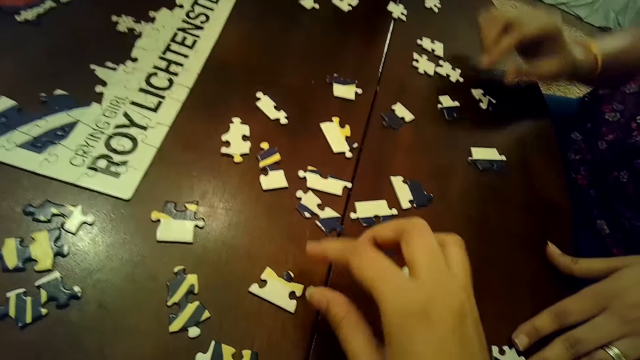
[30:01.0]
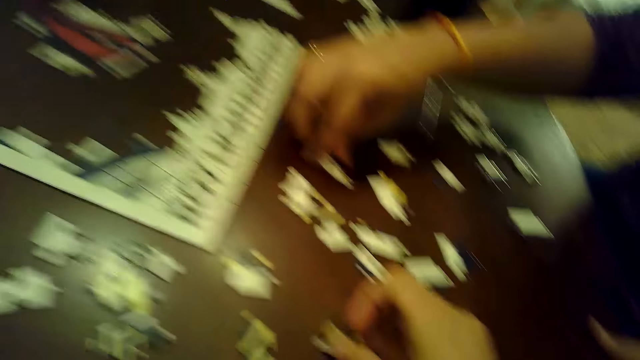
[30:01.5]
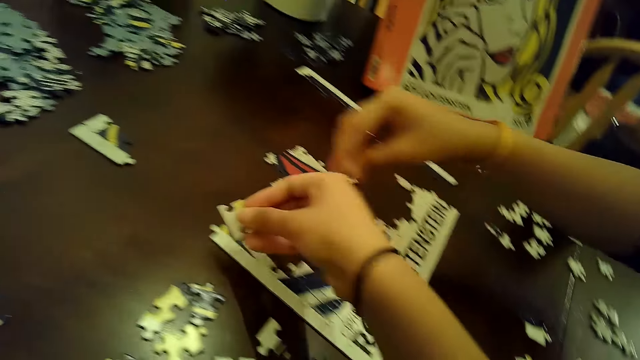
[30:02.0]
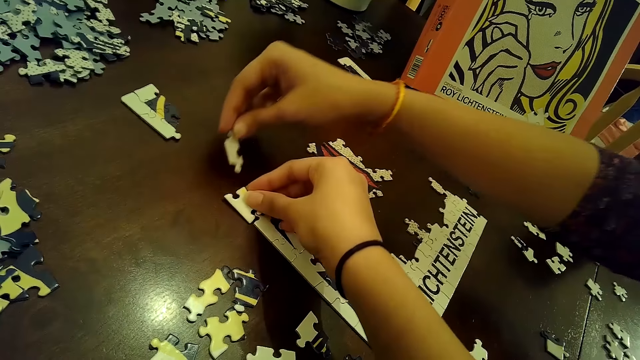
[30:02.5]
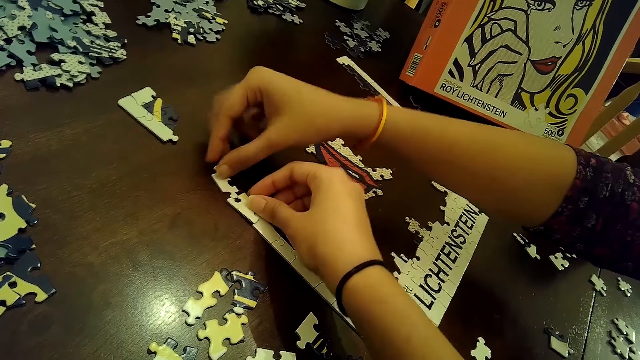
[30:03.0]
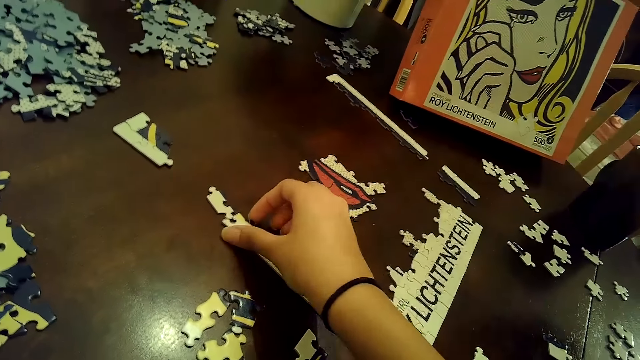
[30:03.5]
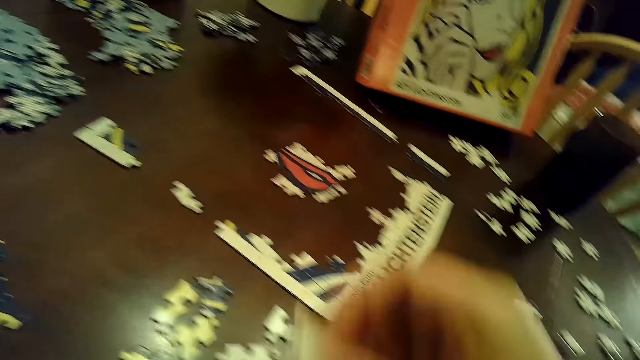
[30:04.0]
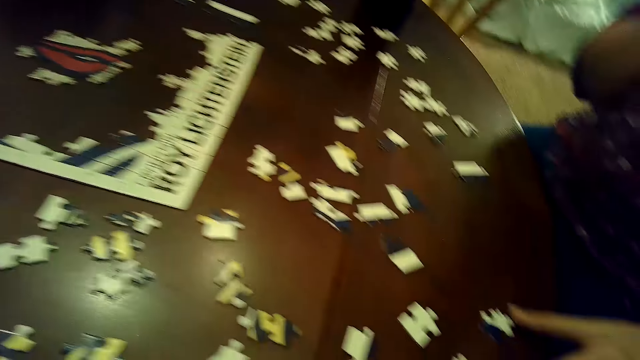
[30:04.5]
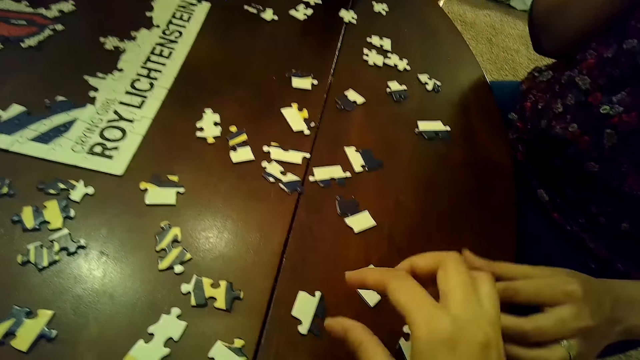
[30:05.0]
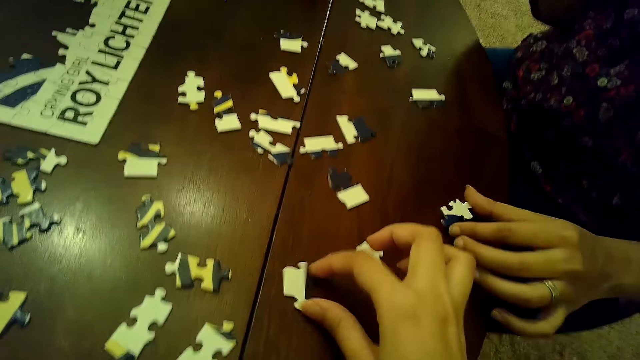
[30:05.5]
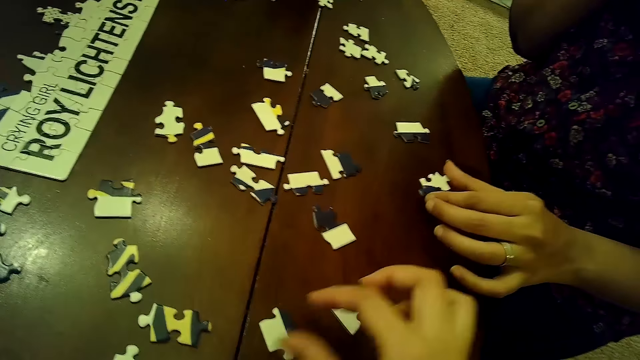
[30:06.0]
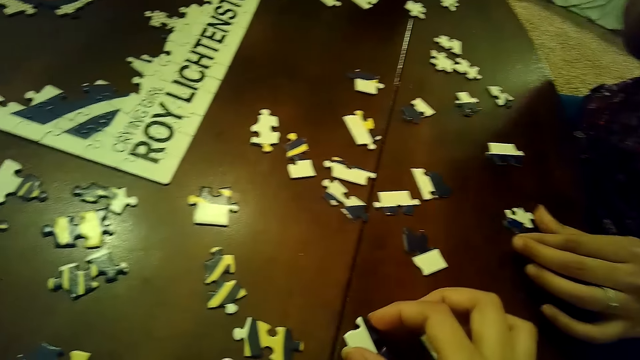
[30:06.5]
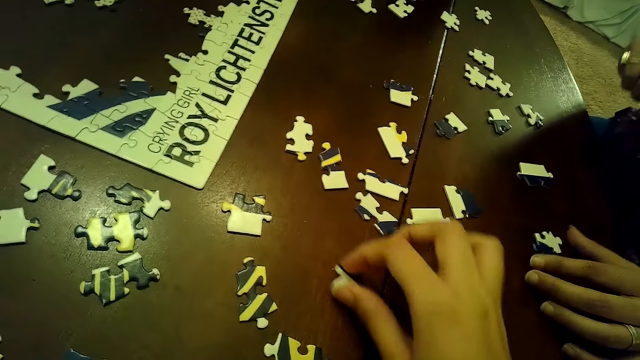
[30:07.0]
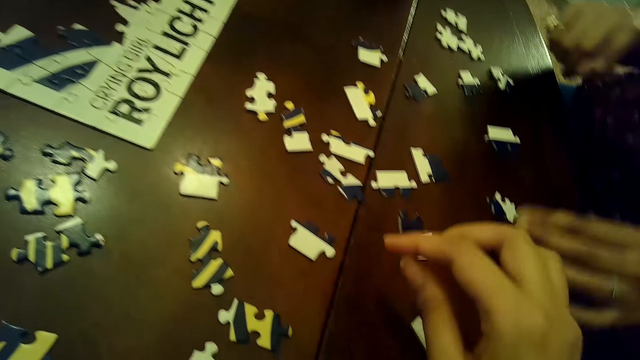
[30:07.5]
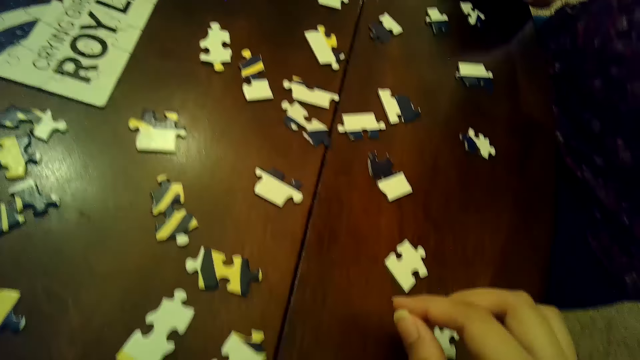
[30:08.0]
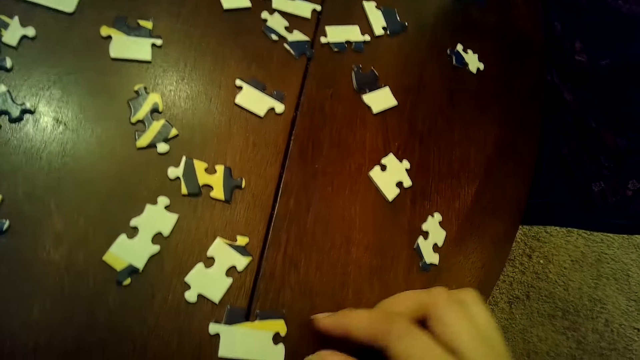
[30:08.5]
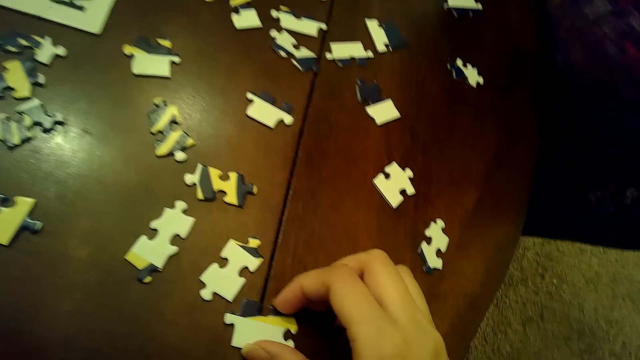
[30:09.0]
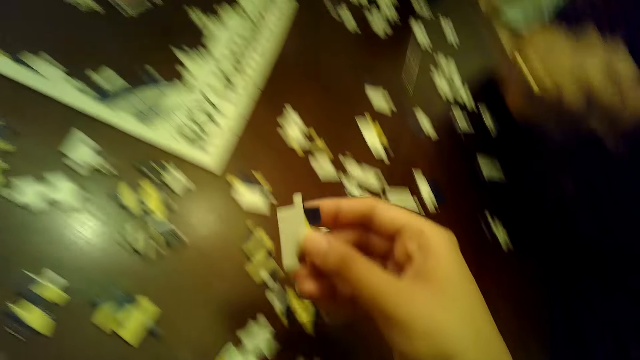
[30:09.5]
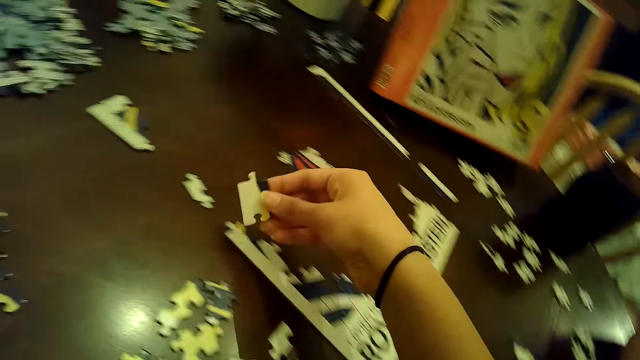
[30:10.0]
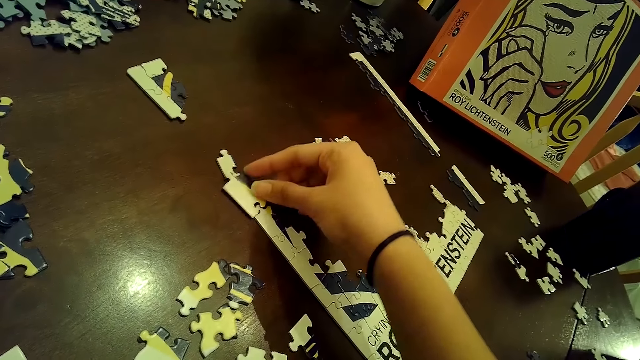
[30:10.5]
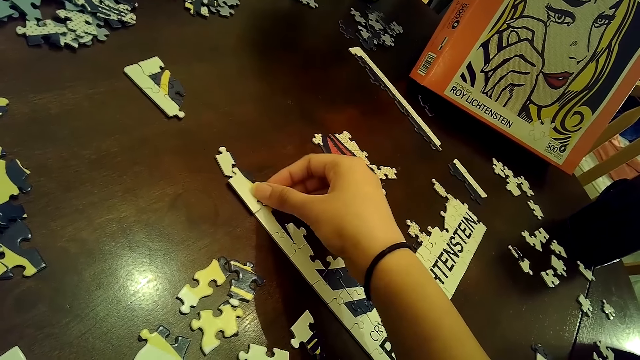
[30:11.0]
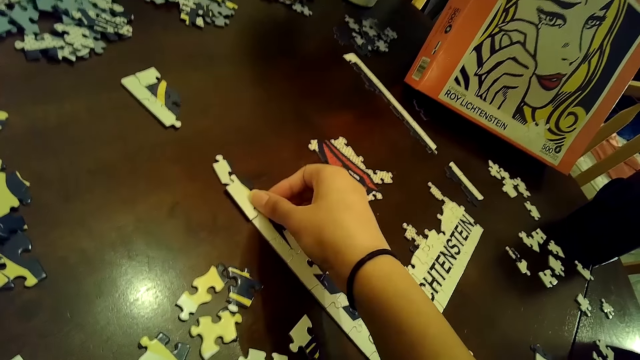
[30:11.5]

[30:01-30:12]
The camera wearer moves a puzzle piece from the table with her right hand. She picks up a puzzle piece from the table with her right hand. A woman picks up a puzzle piece from the table with her right hand. The camera wearer inserts a puzzle piece into the tile of puzzle on the table with her right hand. The woman inserts a puzzle piece into the tile of puzzle on the table with her right hand. The camera wearer removes the puzzle piece from the tile of puzzle on the table with her right hand. She puts the puzzle piece in her right hand into her left hand. The woman moves a puzzle piece on the table with her right hand. The camera wearer moves a puzzle piece from the table with her right hand. She looks at the puzzles. She picks up a puzzle piece from the table with her right hand. She inserts a puzzle piece into the tile of puzzle on the table with her right hand.

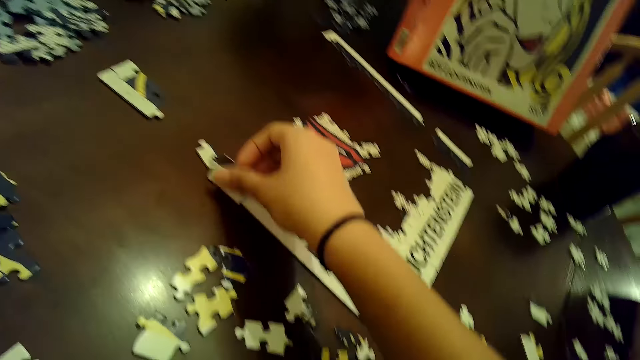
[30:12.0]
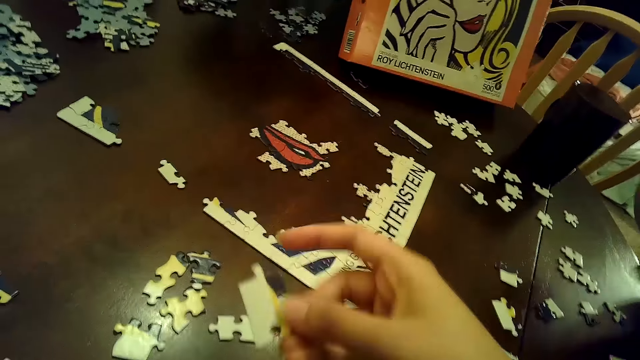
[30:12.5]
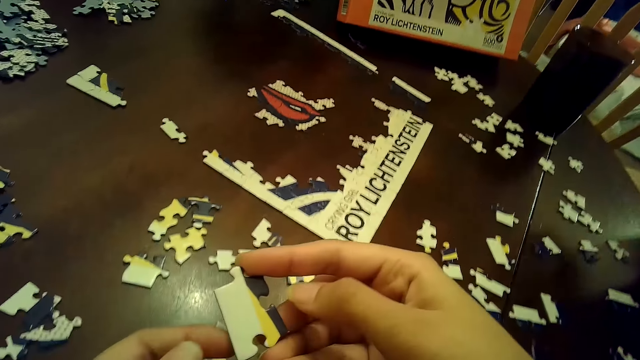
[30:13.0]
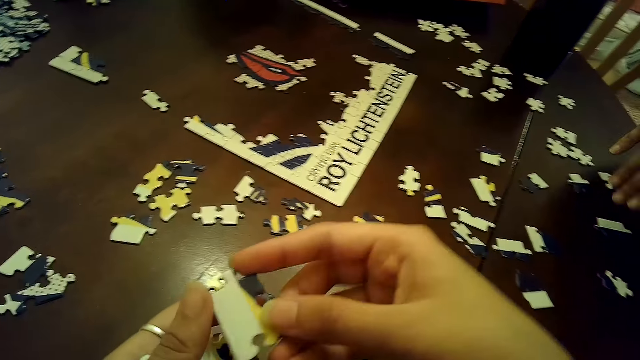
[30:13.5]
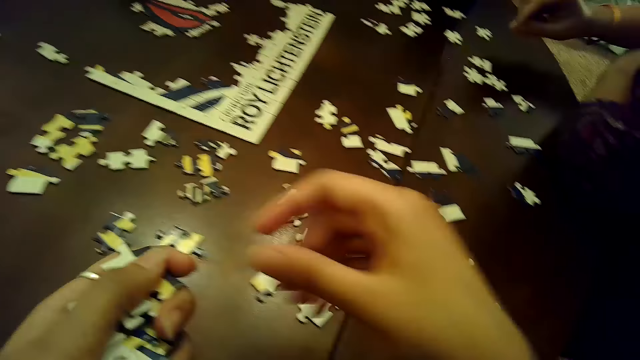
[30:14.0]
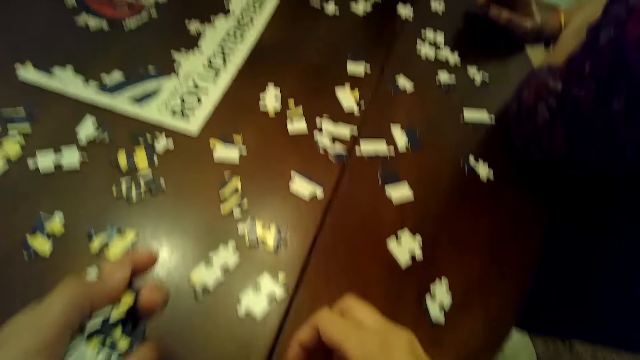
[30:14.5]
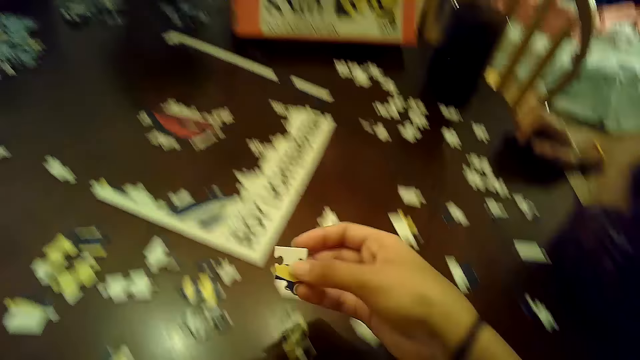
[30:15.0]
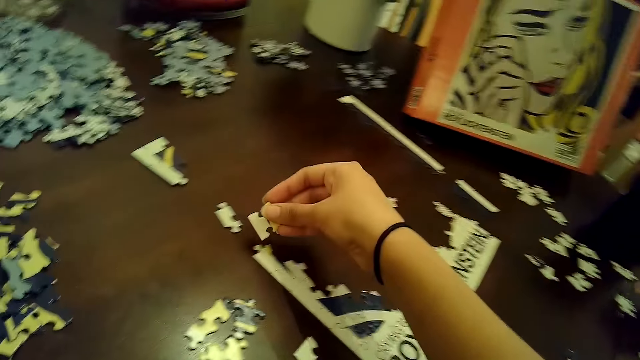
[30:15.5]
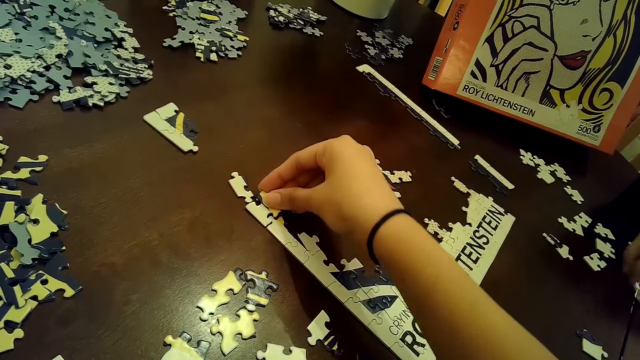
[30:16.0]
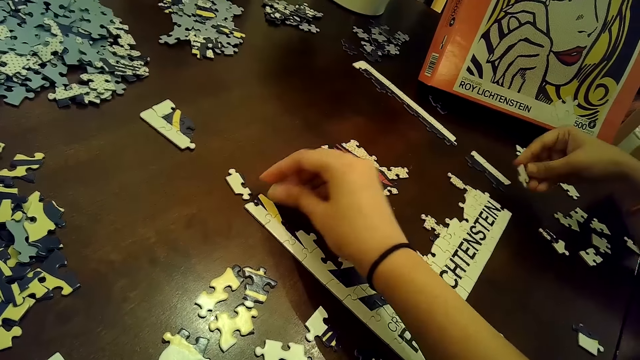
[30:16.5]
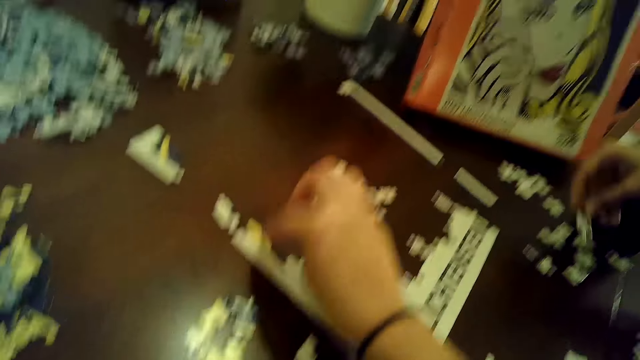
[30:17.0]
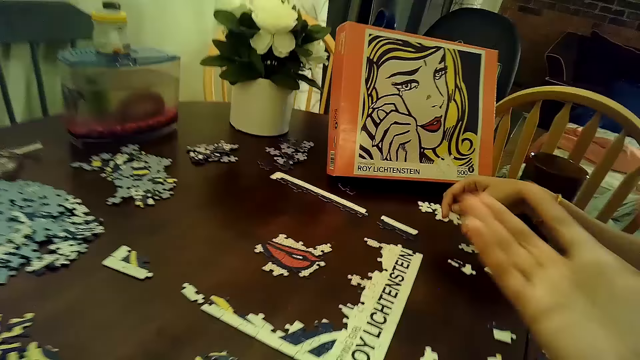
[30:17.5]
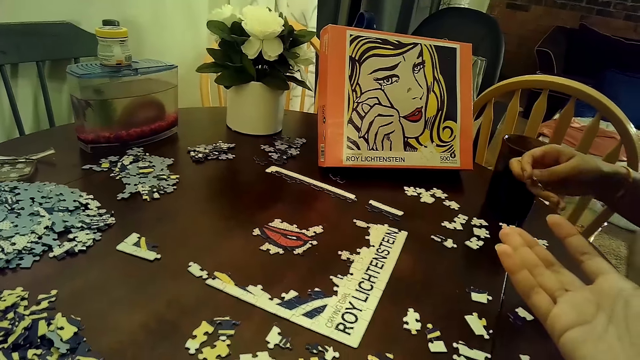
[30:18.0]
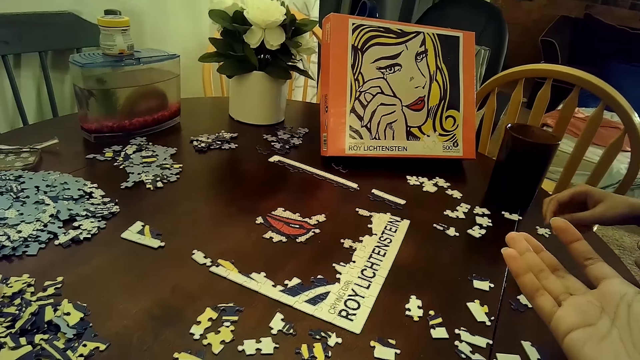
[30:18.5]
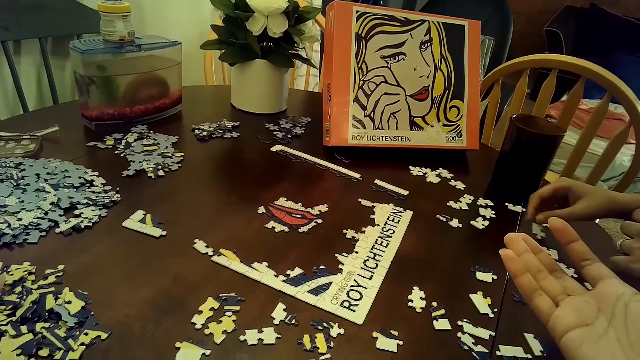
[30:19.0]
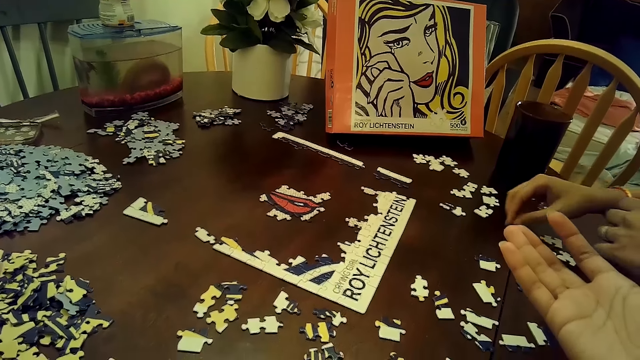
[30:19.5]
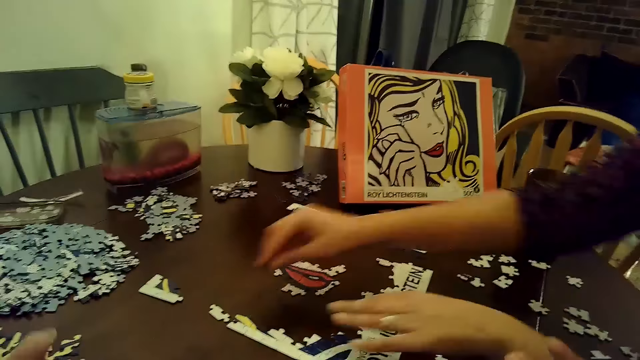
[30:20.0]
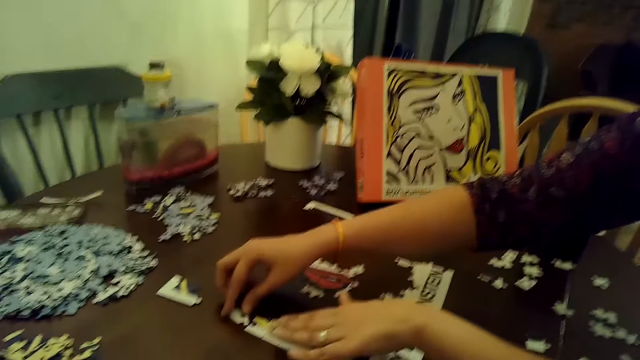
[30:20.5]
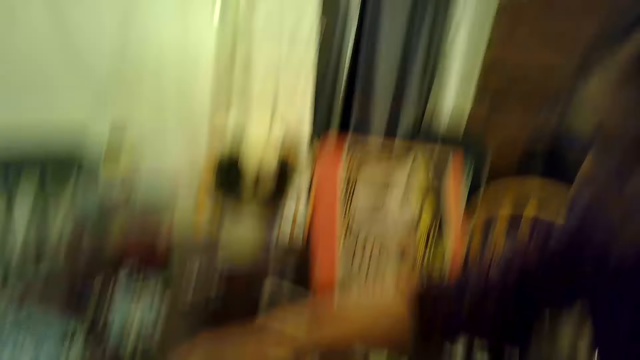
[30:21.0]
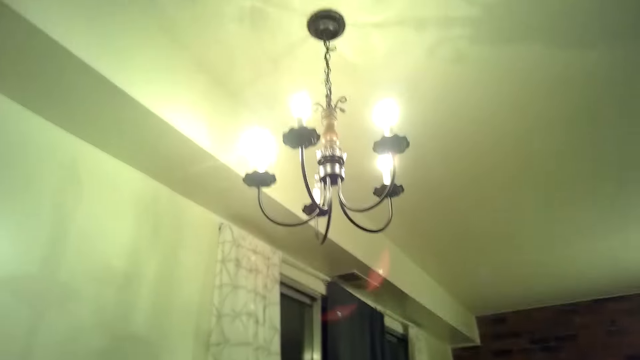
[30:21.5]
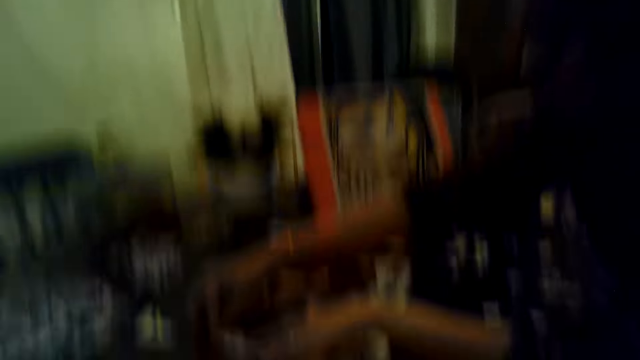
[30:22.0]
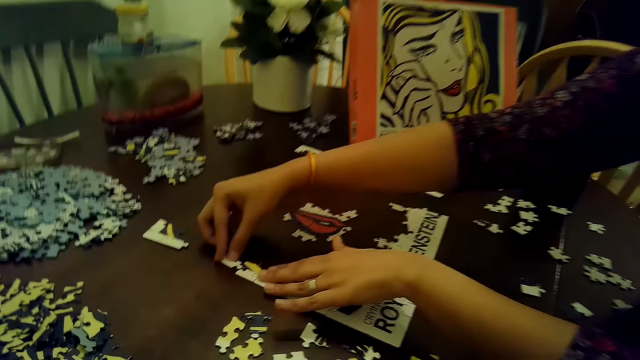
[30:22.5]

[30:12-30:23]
The camera wearer removes the puzzle piece from the tile of puzzle on the table with her right hand. She puts the puzzle piece in her right hand into her left hand. She looks at the puzzles. She picks up a puzzle piece from the table with her right hand. She inserts a puzzle piece into the tile of puzzle on the table with her right hand. She looks at the puzzles. A woman drops a puzzle piece on the table with her right hand. The woman adjusts a puzzle piece on the table with her right hand and holds down the tile of puzzle on the table with her left hand.
